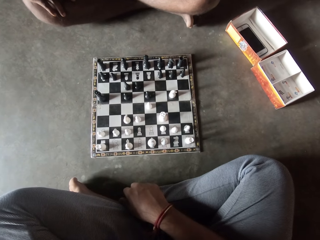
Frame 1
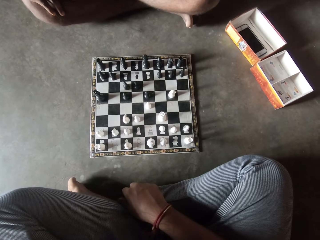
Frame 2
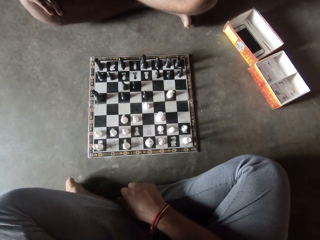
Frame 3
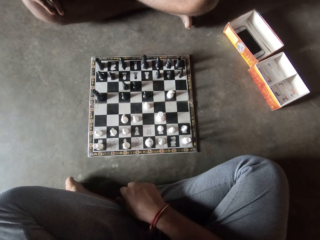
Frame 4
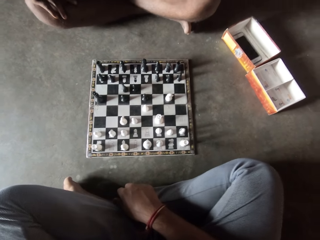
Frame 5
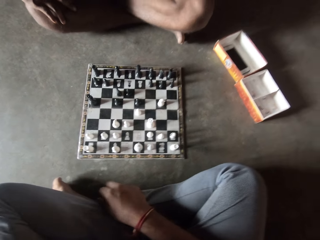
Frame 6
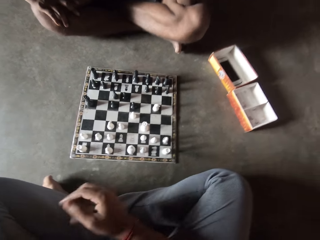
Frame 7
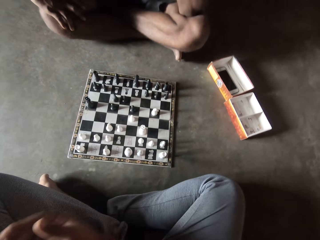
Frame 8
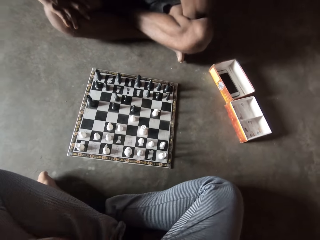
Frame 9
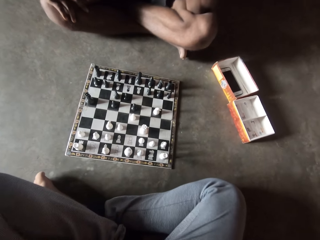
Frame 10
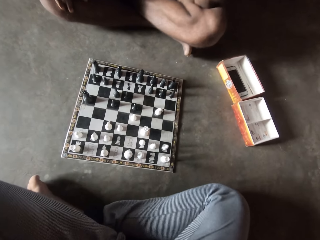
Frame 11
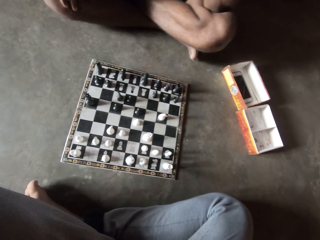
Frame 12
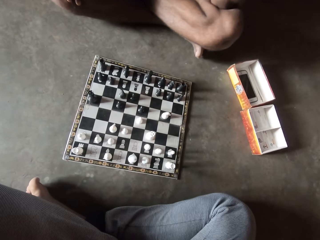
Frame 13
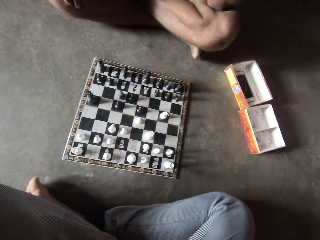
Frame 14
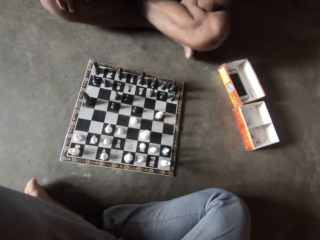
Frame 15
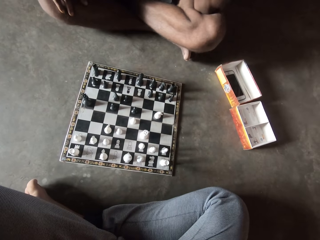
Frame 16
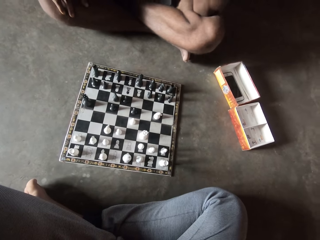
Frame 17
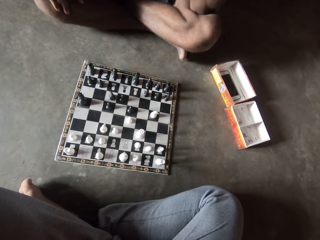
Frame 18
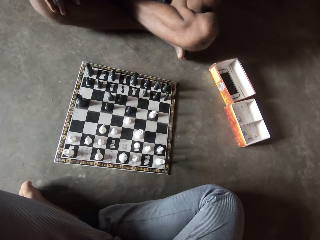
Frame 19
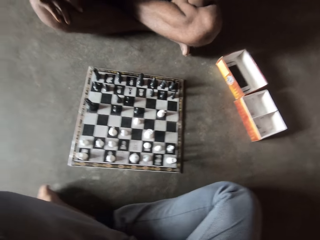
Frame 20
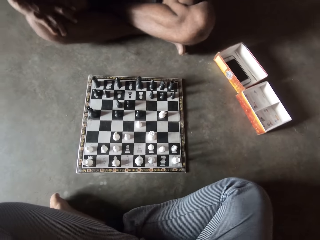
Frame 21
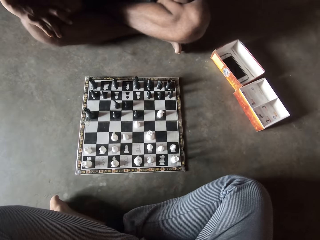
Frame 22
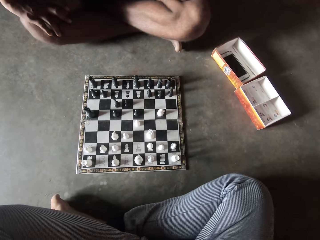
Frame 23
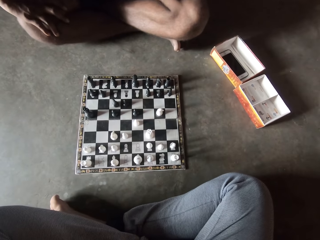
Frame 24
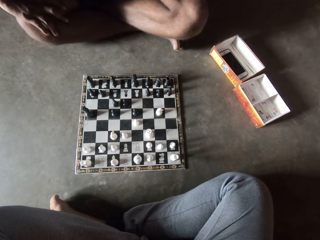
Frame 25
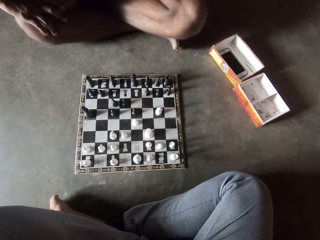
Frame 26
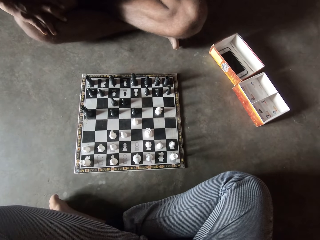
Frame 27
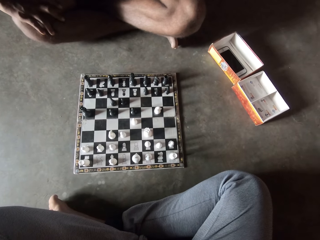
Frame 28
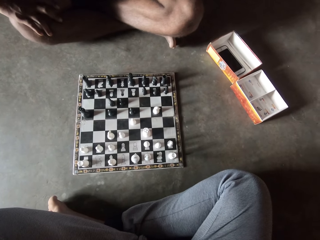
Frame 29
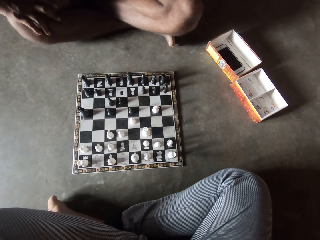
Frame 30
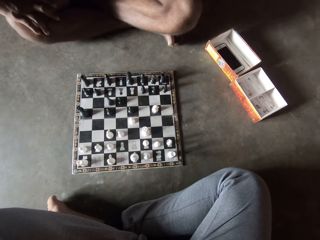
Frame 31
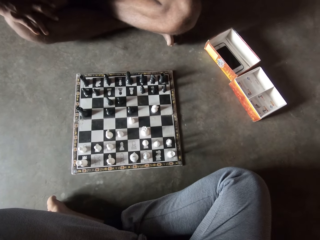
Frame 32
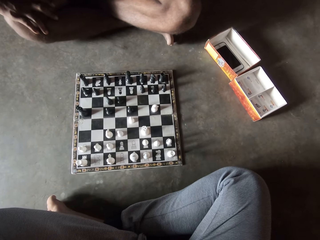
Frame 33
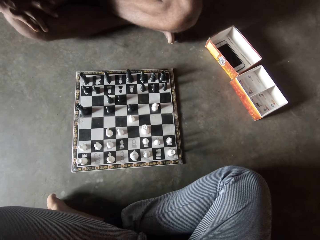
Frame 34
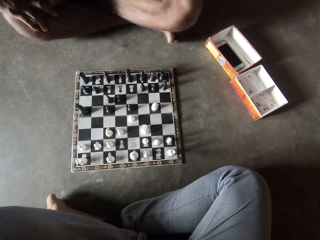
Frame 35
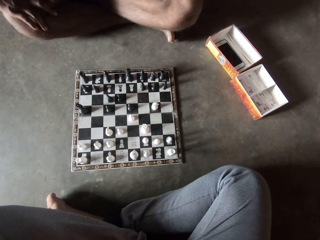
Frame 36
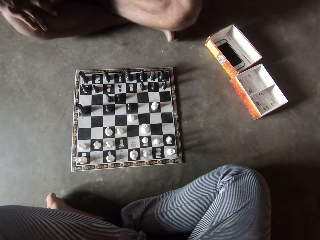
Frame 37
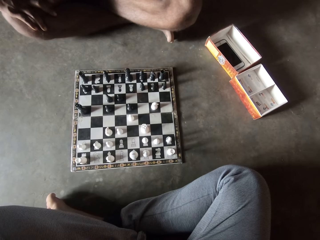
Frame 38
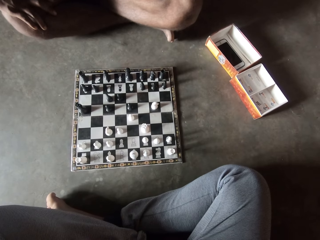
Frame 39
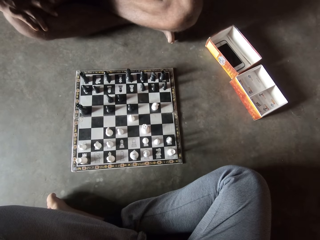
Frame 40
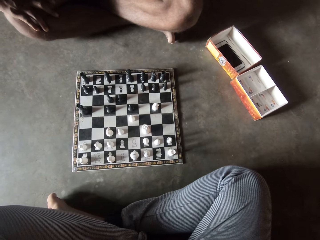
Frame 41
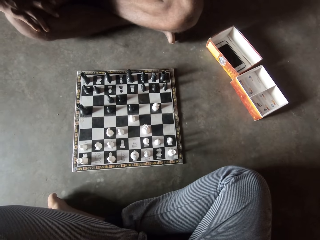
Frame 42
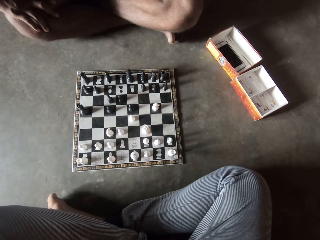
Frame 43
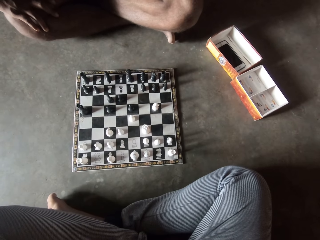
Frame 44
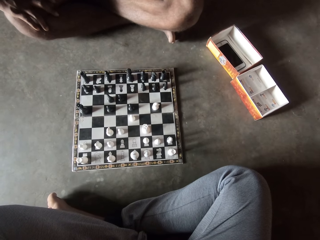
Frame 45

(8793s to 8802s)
The camera wearer touches something. They look at the chess game with a man.

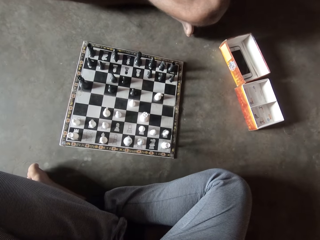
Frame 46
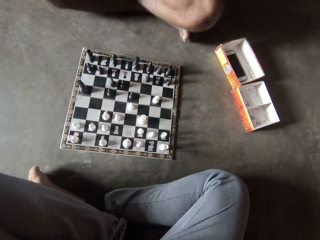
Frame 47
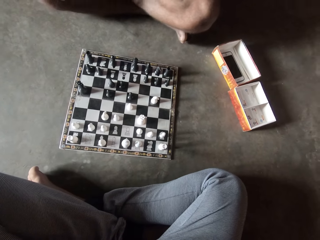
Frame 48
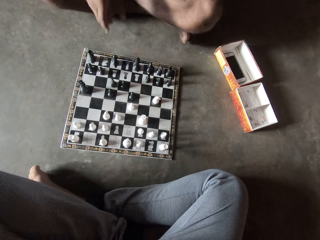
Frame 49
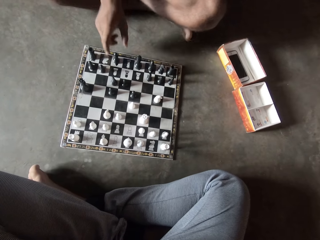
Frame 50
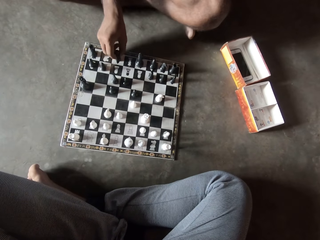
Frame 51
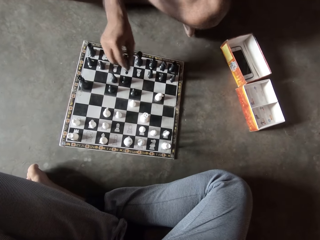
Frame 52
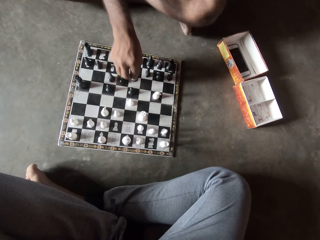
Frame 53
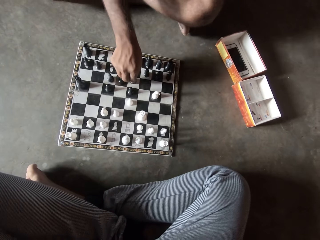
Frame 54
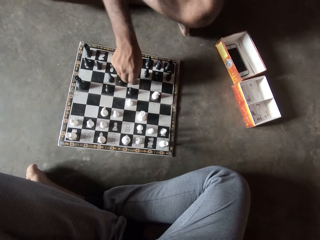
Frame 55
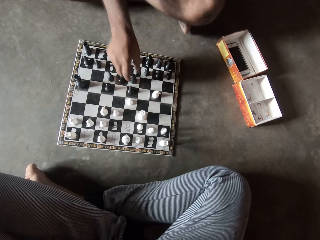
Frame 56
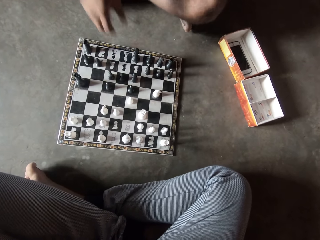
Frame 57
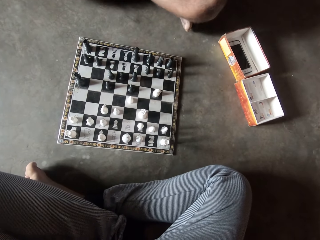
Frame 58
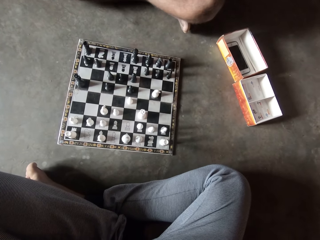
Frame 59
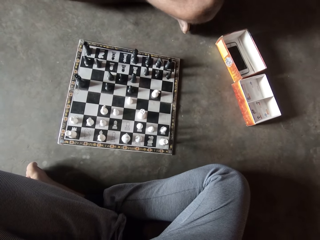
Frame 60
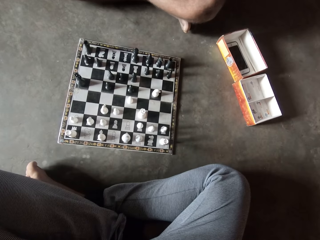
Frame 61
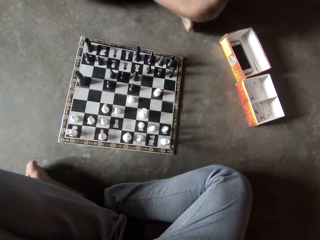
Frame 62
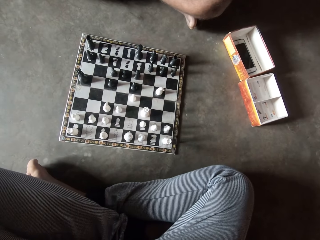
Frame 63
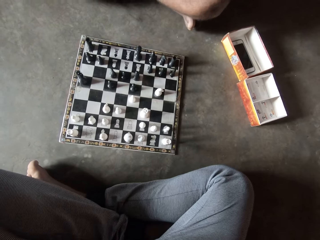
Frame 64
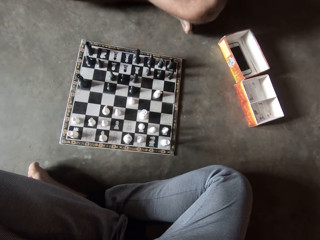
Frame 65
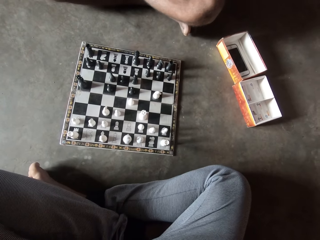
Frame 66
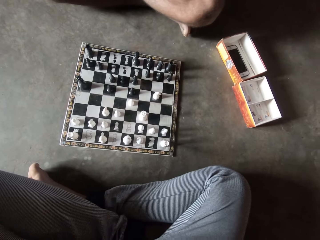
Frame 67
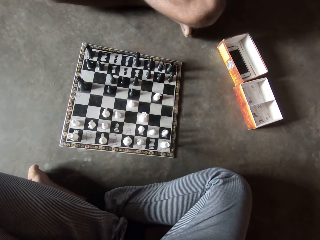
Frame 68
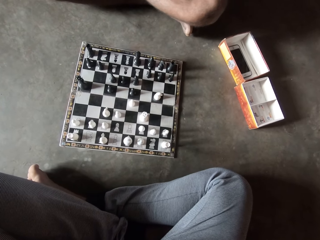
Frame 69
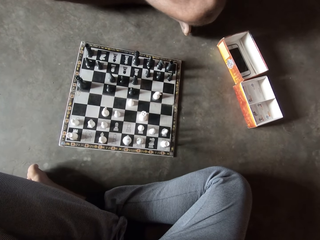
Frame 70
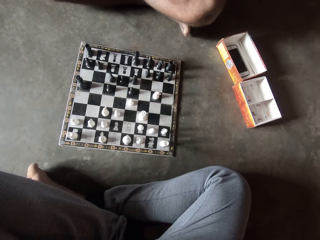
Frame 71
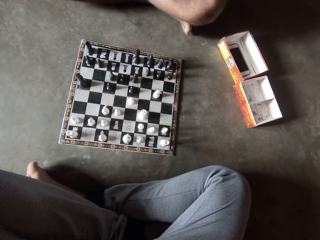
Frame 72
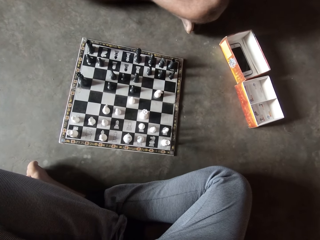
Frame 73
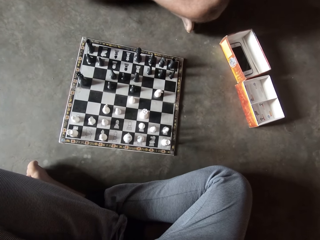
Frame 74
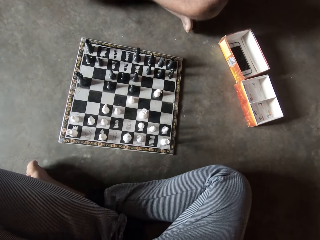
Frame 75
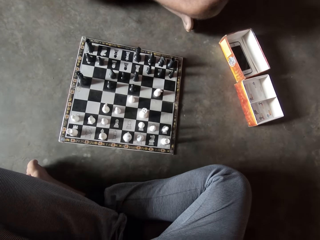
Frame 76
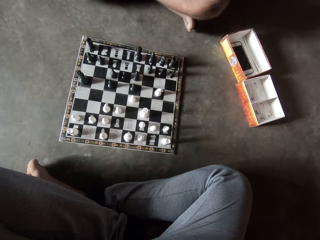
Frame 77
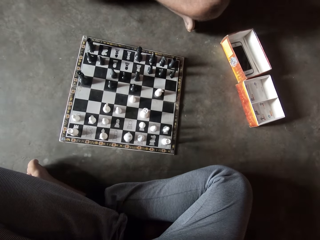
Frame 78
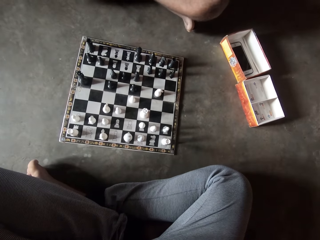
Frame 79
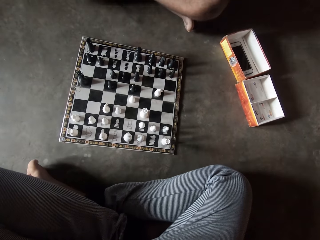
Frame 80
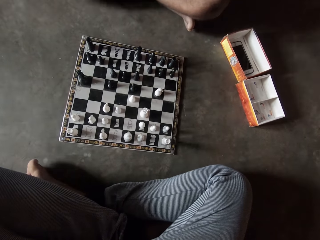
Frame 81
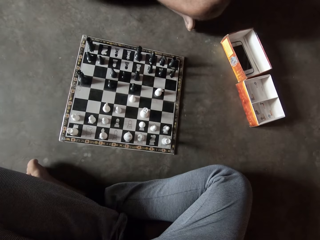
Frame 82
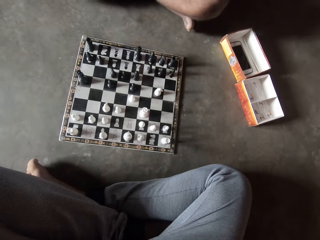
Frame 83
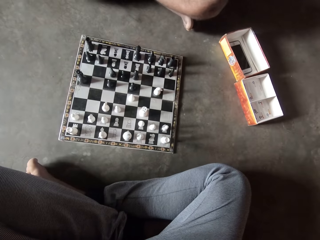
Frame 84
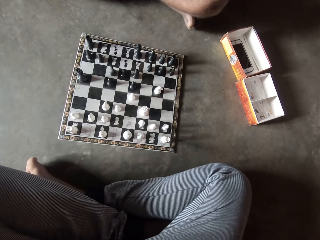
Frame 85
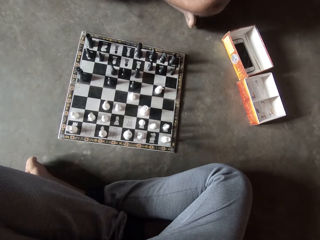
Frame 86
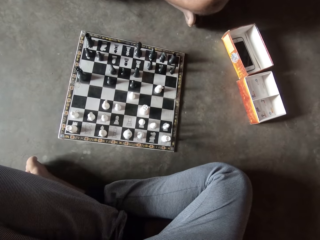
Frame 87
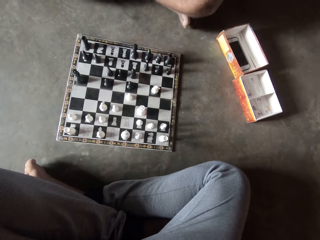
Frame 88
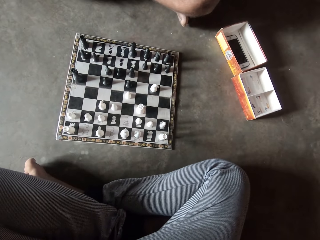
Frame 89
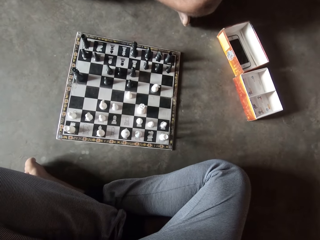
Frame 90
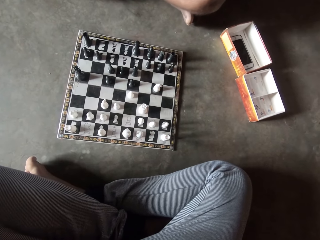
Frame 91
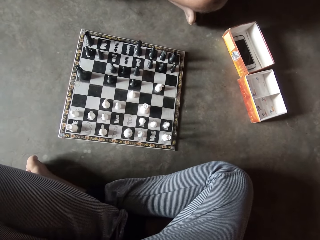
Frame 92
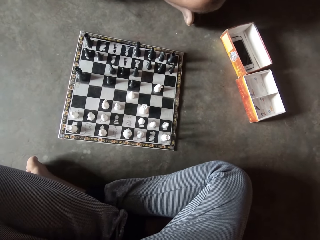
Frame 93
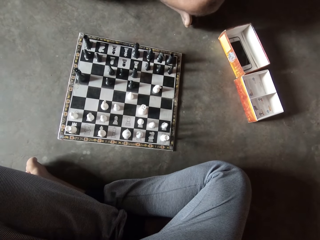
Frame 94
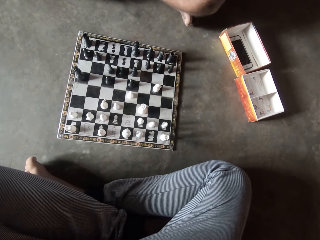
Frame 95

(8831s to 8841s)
A man picks up the chess piece and moves another black piece on the chess board on the floor. The camera wearer looks at the chess game with the man. The man interacts with the camera wearer.

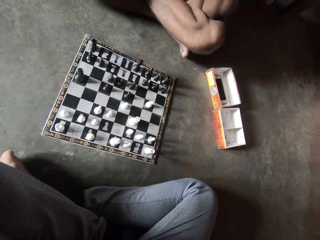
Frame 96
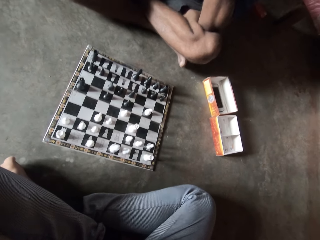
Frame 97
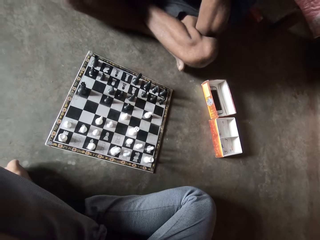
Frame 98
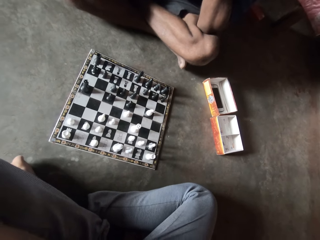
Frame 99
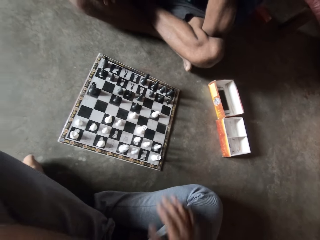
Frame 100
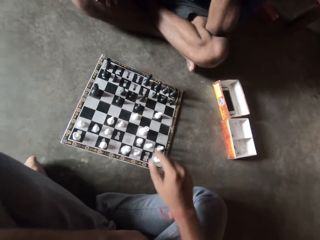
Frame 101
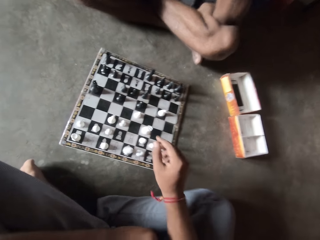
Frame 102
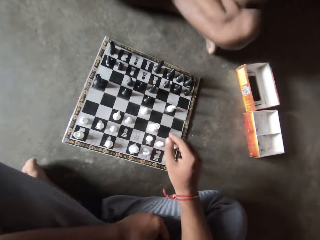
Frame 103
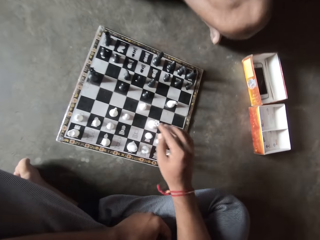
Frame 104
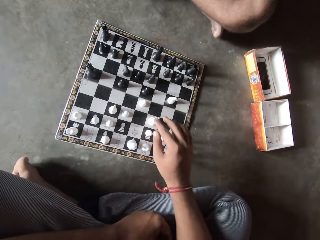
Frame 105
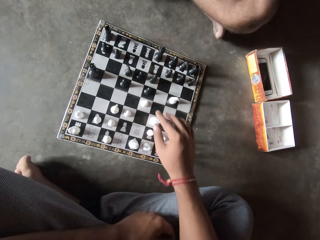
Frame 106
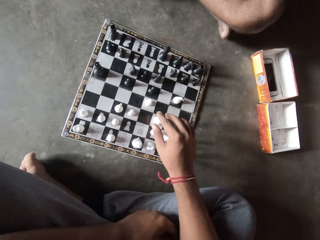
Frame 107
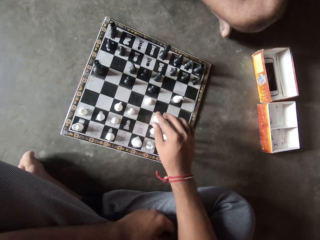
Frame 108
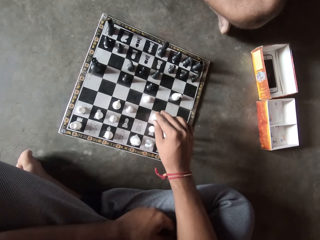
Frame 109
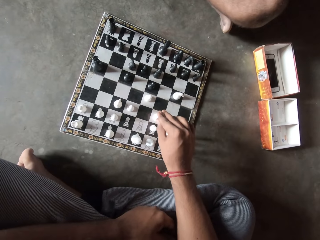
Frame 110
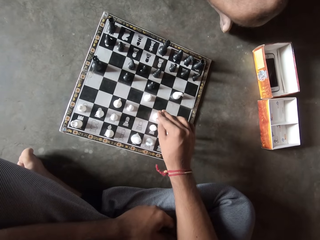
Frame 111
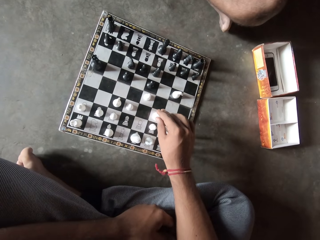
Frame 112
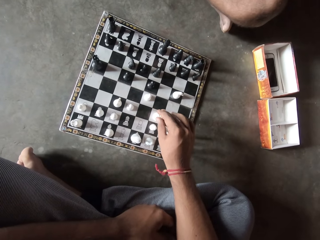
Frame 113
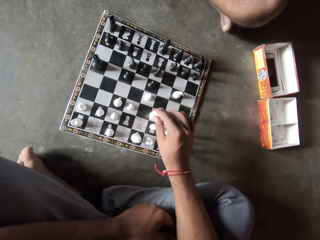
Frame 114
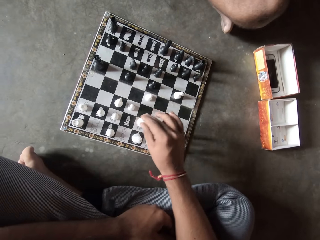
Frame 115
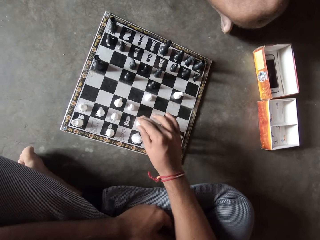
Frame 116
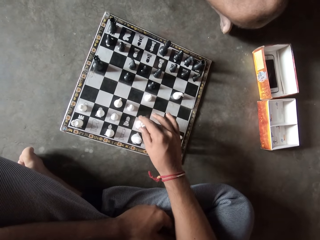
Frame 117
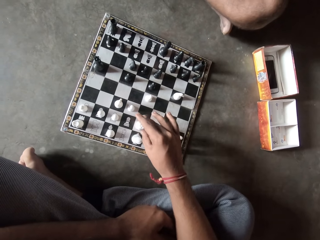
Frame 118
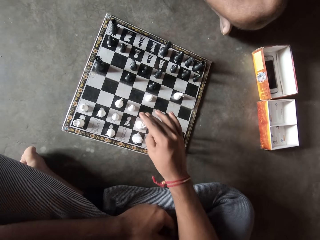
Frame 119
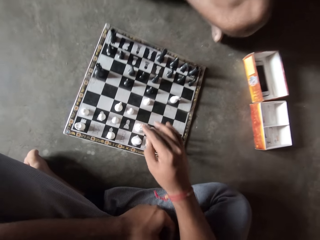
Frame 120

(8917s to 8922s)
The camera wearer plays chess. They move a white piece on the chess board on the floor.
